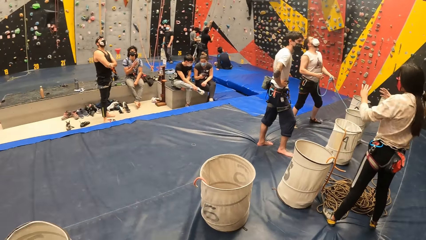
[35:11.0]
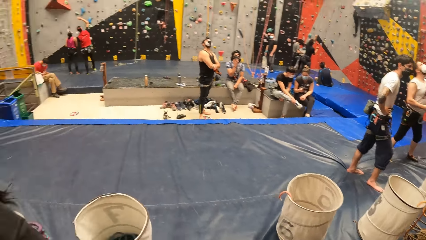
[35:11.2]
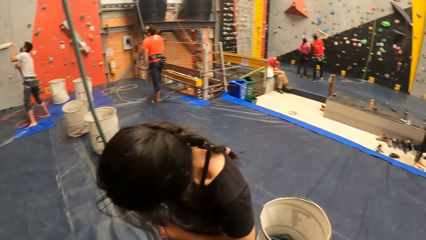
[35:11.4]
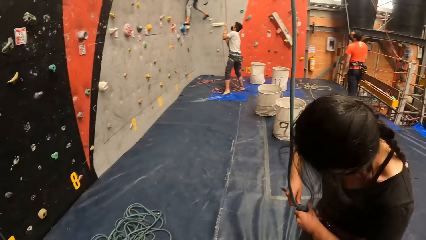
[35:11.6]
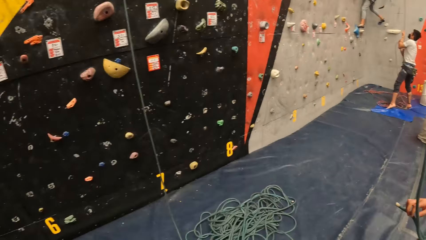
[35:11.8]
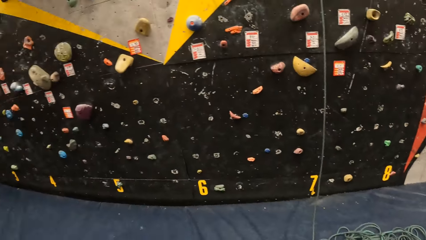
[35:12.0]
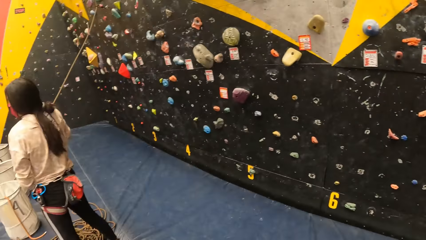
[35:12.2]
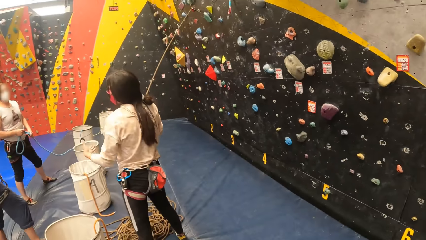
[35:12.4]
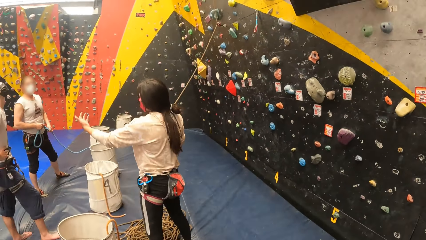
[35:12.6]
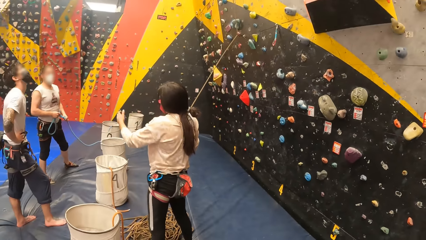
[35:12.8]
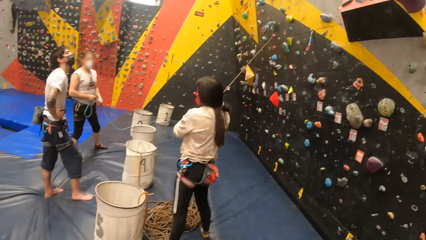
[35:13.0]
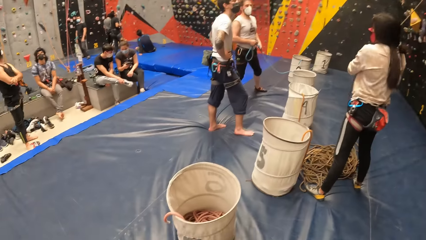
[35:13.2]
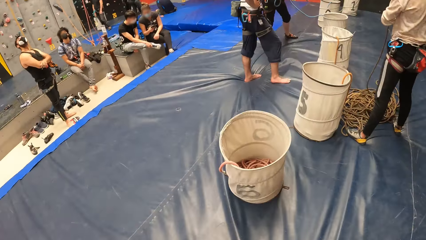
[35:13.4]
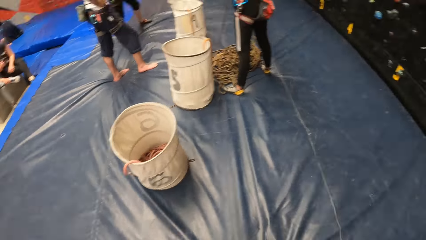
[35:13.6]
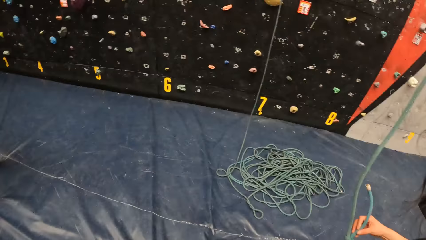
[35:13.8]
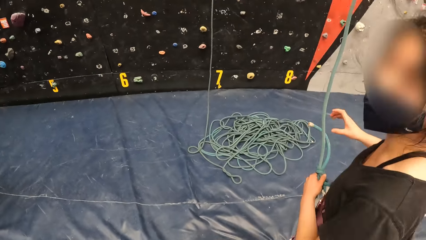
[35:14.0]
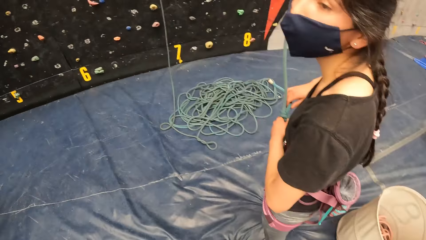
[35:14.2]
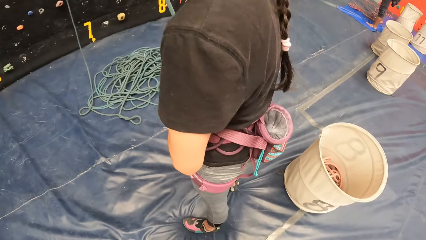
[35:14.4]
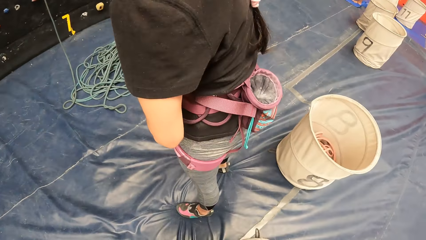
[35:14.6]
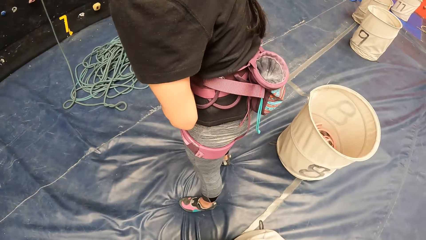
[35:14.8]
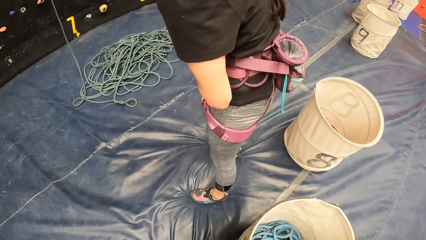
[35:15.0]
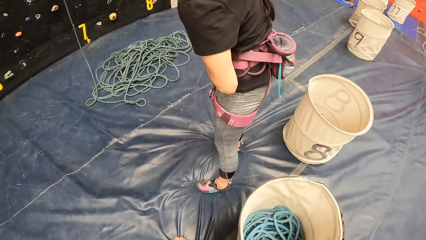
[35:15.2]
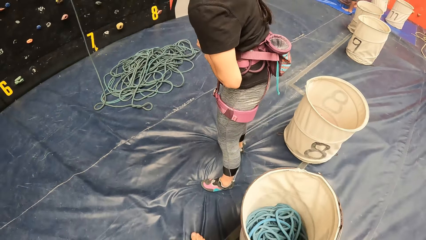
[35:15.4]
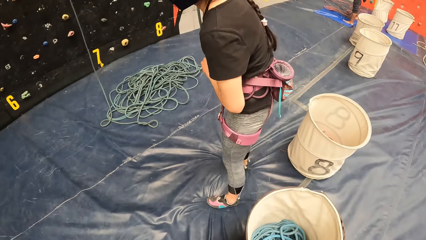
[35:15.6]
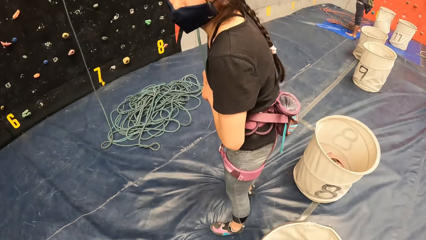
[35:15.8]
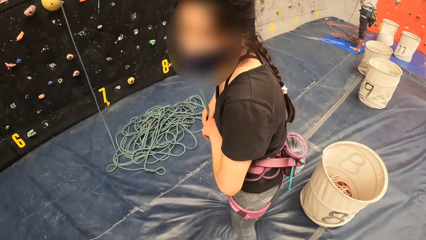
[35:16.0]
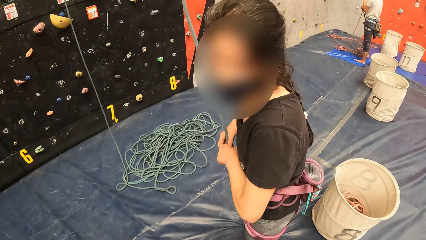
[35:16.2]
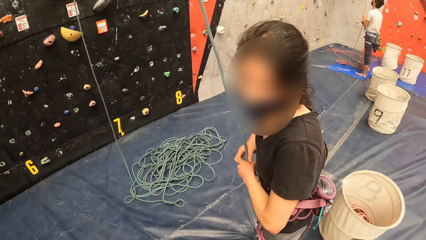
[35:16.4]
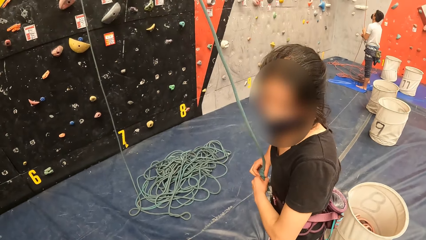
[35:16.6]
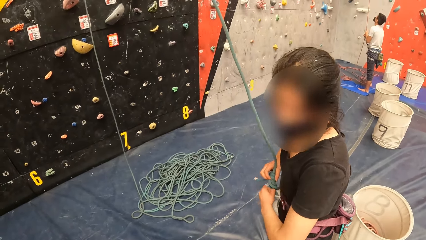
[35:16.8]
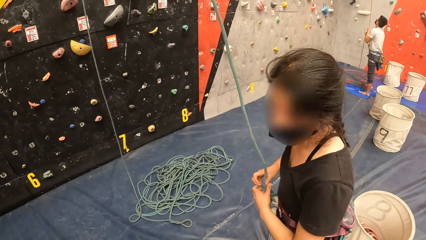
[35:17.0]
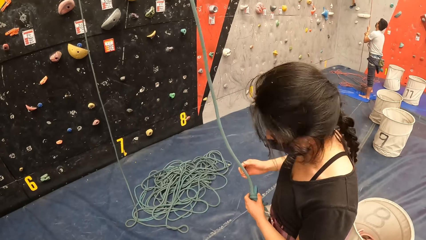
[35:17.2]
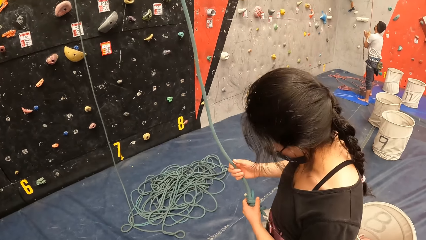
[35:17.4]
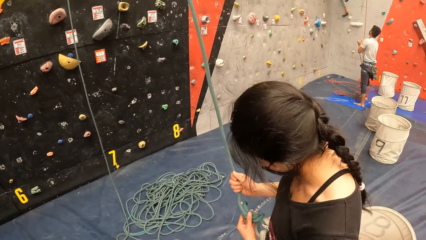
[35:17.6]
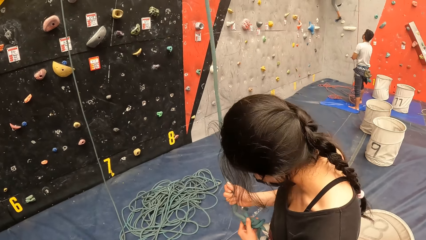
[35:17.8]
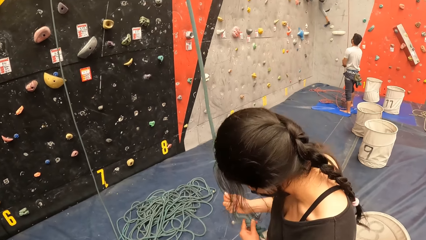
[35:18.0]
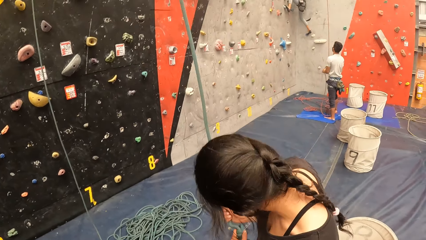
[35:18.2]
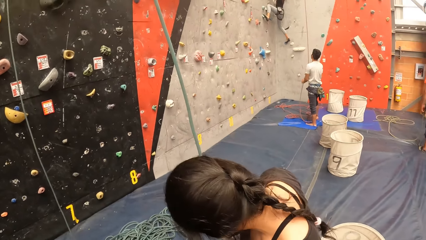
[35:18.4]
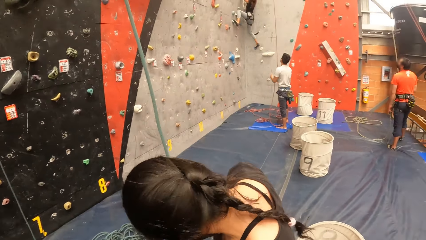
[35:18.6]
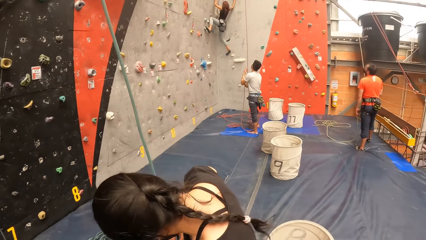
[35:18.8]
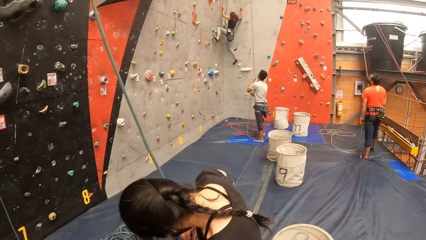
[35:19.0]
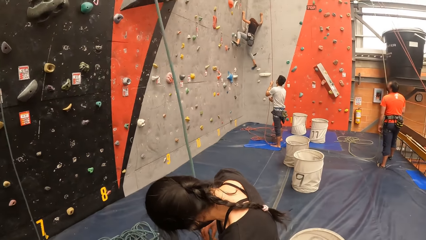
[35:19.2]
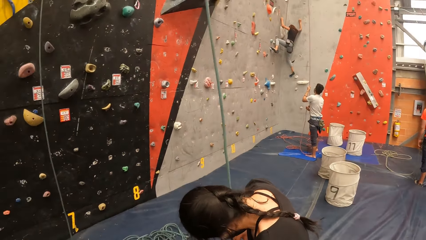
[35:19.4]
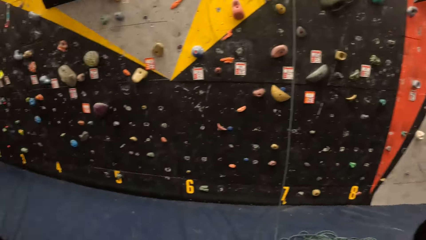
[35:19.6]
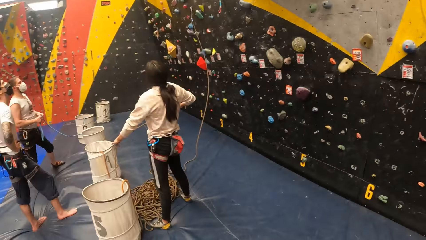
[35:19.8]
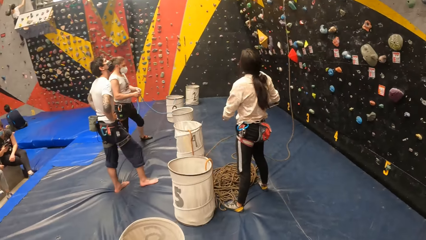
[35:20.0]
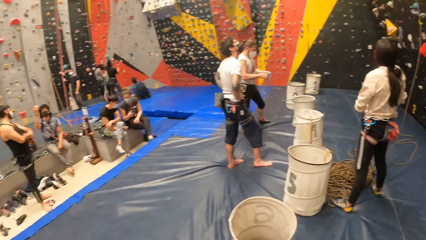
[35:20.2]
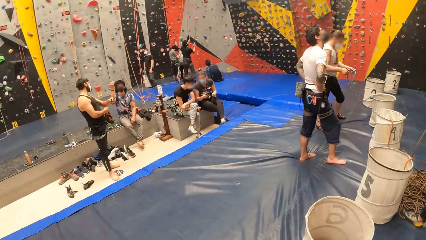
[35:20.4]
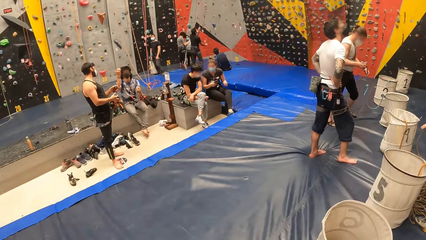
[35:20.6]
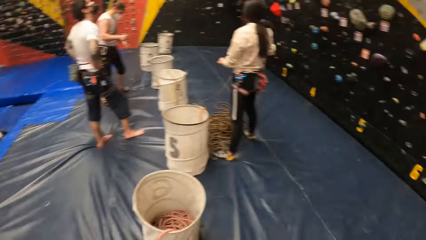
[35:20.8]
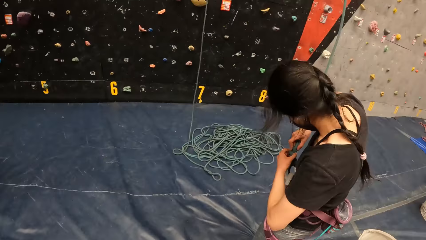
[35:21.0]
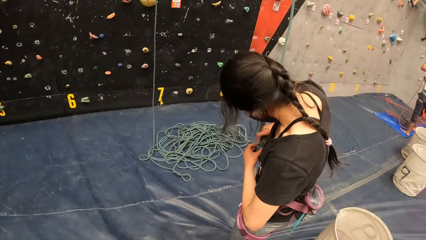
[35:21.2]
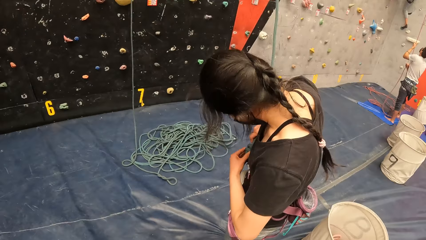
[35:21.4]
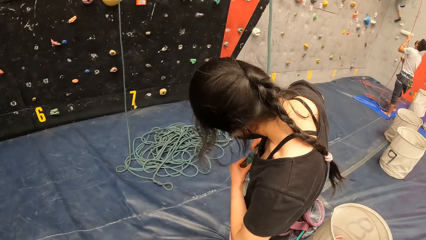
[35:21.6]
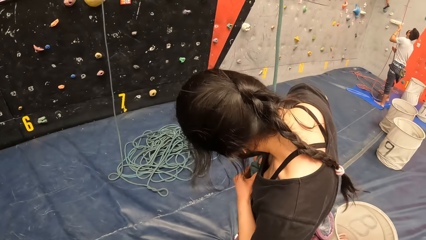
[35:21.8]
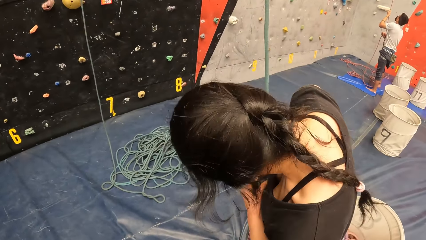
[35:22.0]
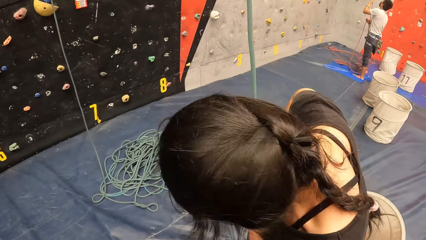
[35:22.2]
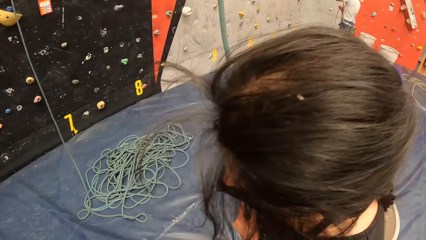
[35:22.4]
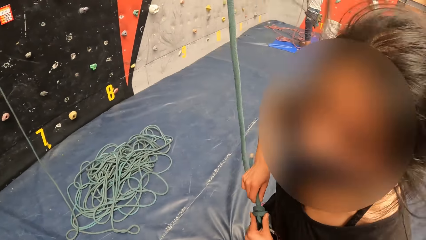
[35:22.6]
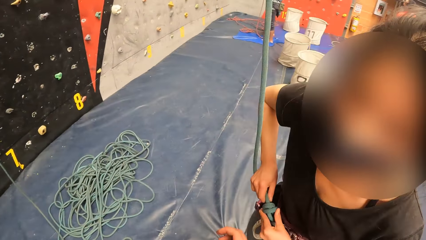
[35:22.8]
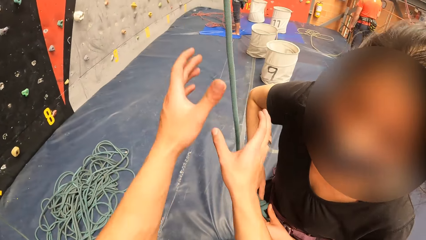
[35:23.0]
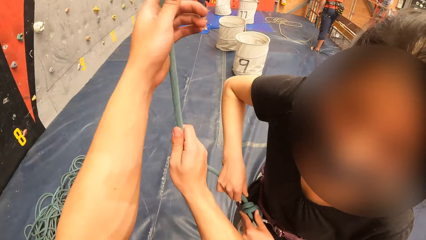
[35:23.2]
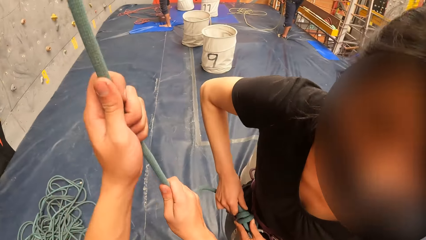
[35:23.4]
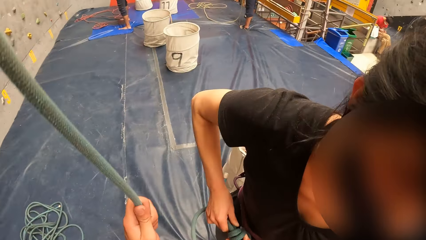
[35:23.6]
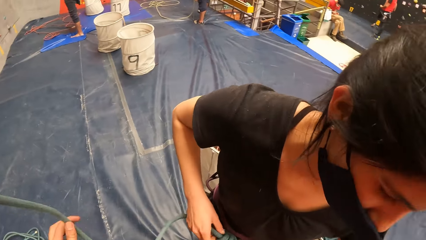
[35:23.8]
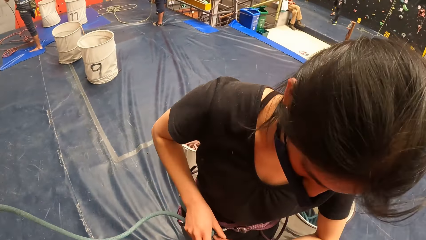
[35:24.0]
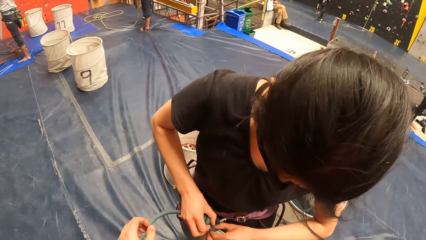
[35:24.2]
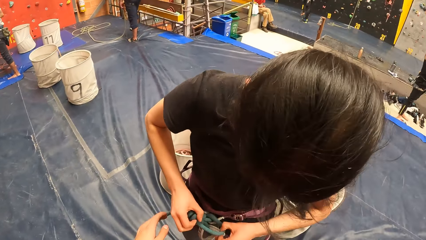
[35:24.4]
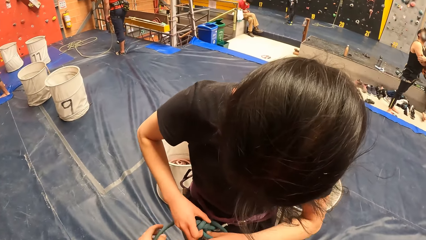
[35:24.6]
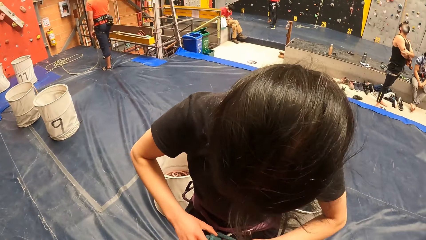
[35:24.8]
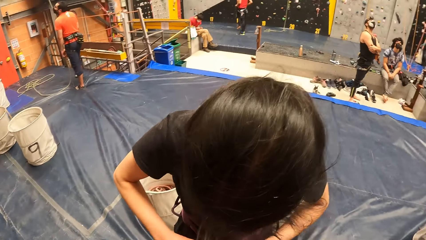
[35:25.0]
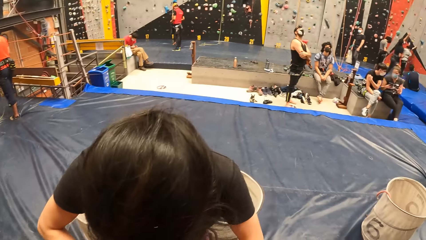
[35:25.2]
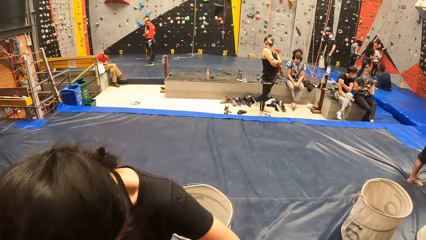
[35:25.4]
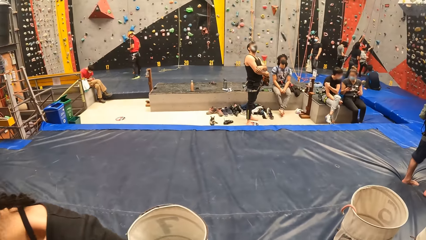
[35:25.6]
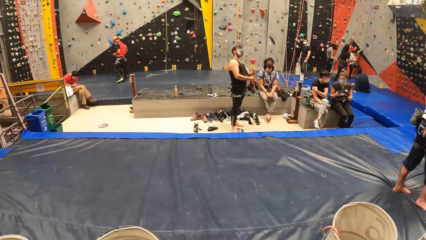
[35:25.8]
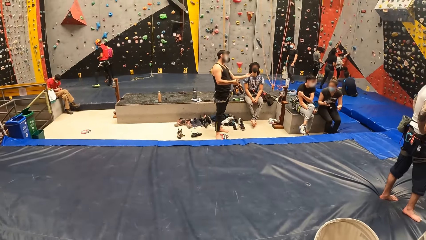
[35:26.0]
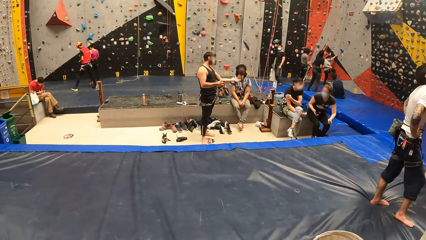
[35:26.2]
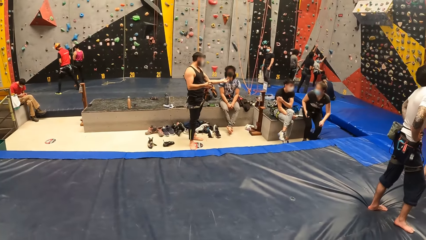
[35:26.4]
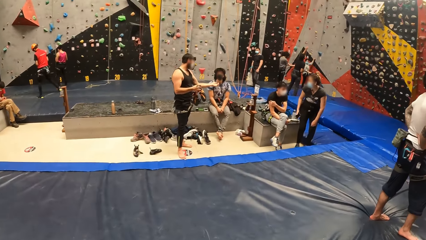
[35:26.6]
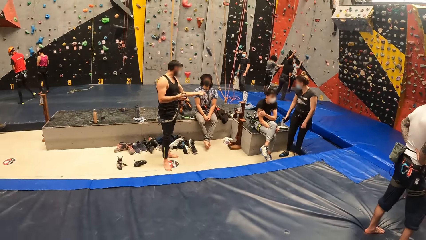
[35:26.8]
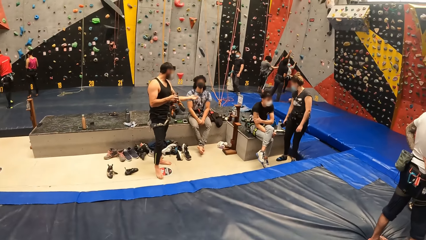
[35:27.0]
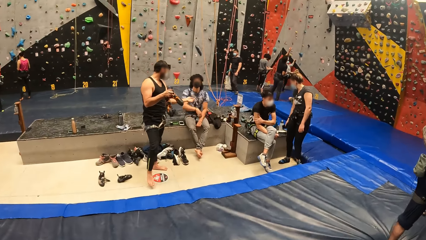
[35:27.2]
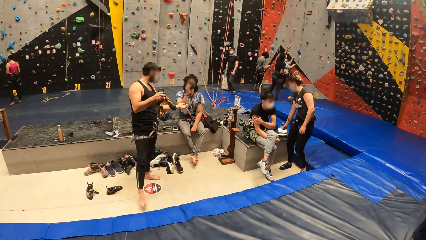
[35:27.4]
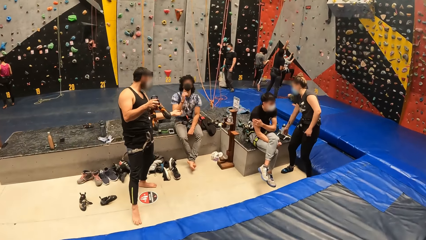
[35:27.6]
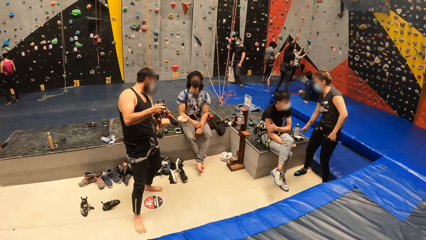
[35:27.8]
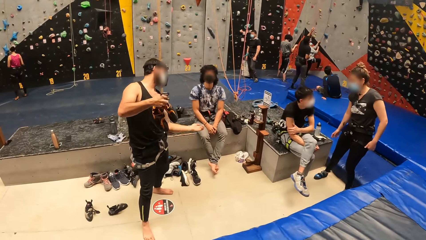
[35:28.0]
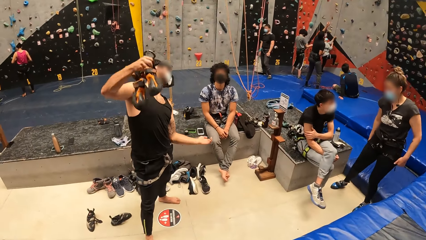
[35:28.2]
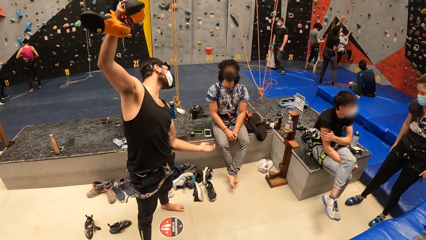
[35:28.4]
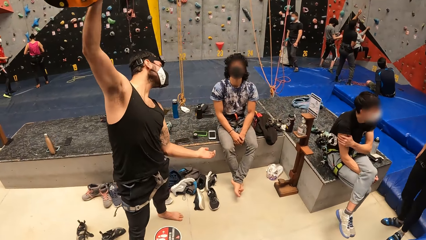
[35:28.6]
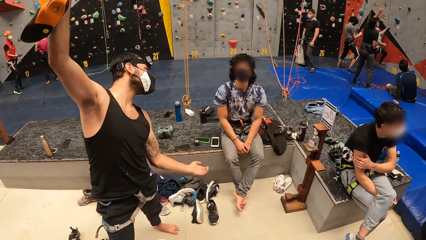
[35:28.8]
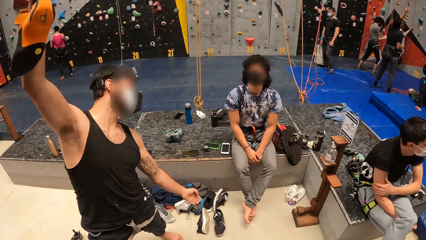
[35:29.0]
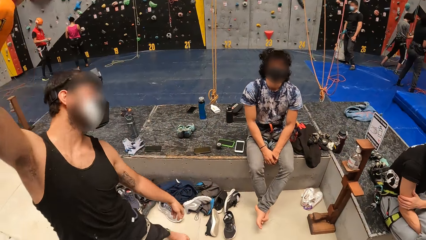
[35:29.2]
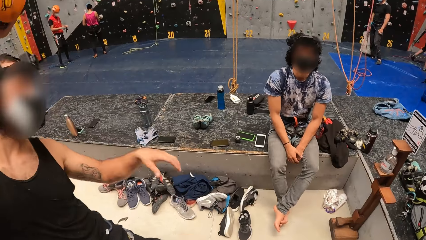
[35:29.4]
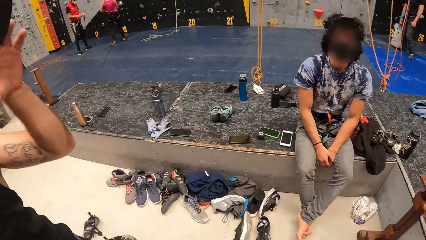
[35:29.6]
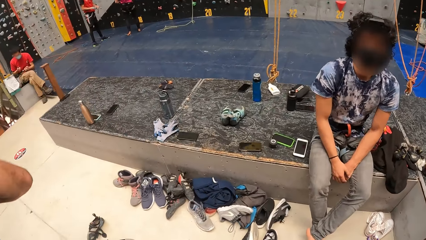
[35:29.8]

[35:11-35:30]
The camera wearer interacts with a woman. They look around. They pull the rope. They look around. They walk in the room.
